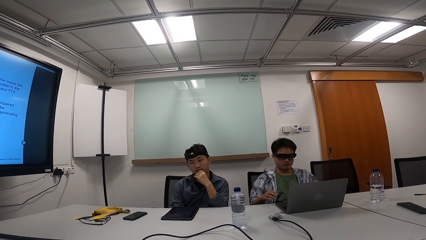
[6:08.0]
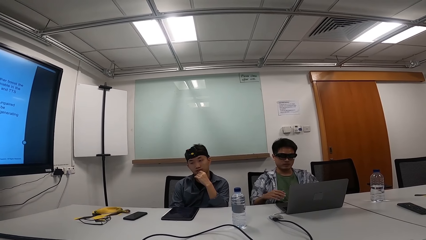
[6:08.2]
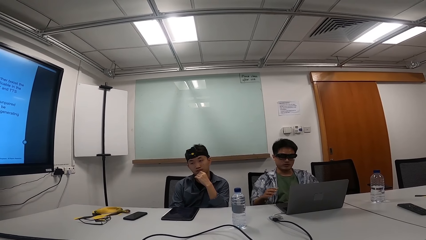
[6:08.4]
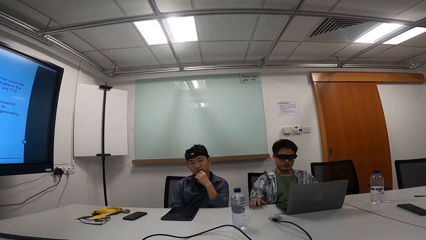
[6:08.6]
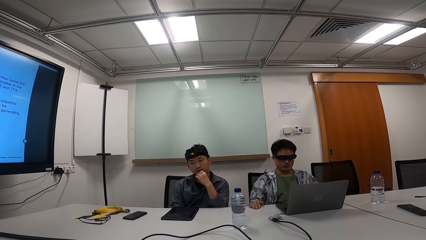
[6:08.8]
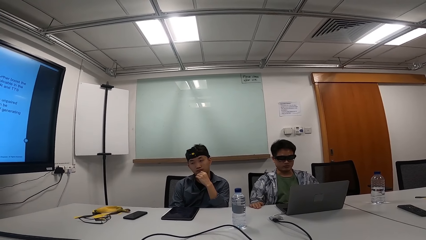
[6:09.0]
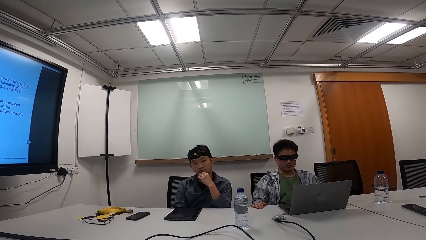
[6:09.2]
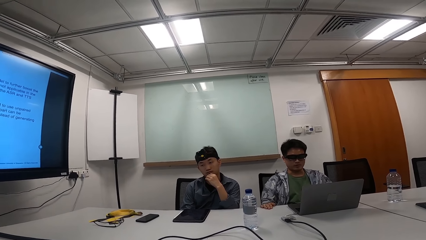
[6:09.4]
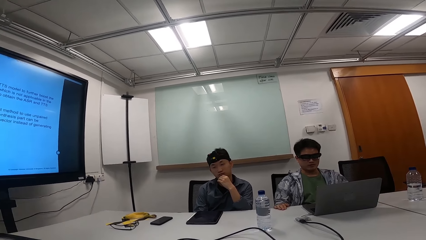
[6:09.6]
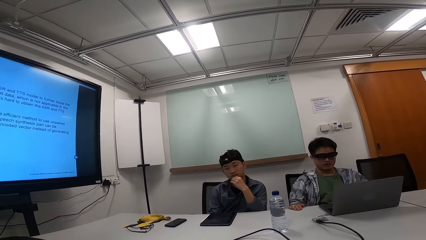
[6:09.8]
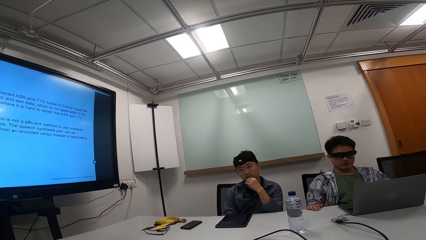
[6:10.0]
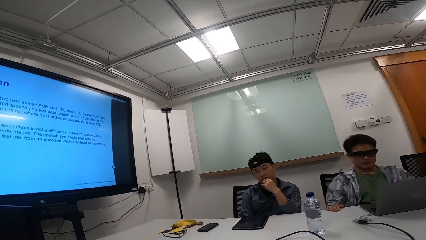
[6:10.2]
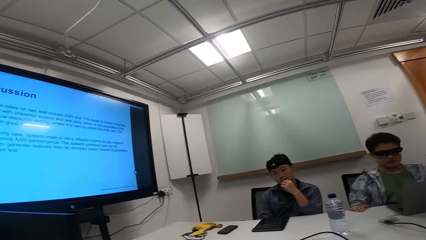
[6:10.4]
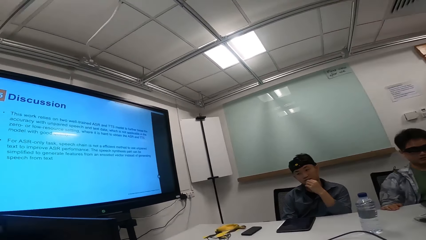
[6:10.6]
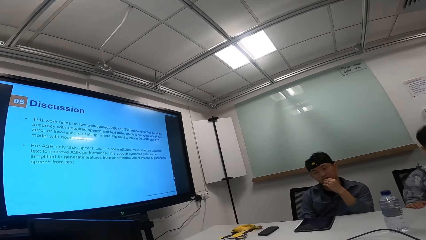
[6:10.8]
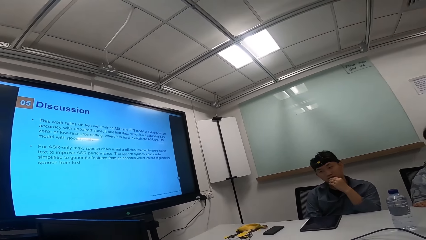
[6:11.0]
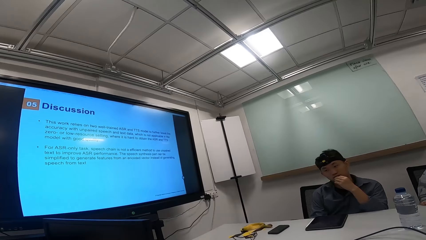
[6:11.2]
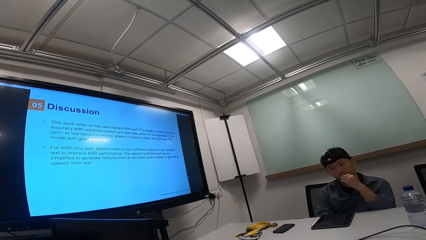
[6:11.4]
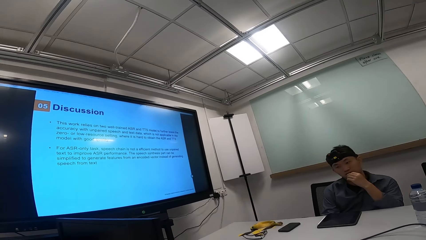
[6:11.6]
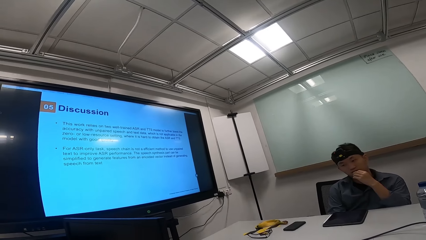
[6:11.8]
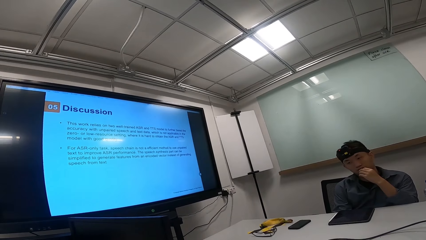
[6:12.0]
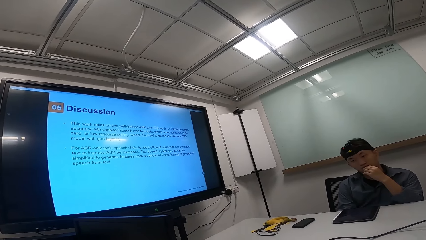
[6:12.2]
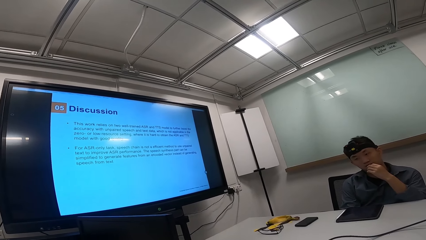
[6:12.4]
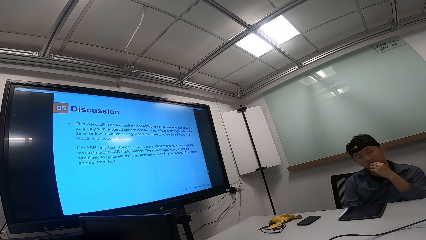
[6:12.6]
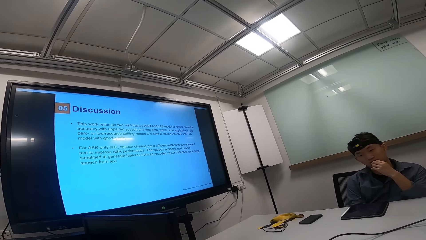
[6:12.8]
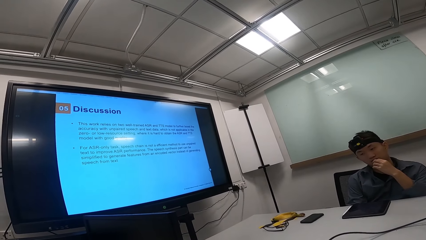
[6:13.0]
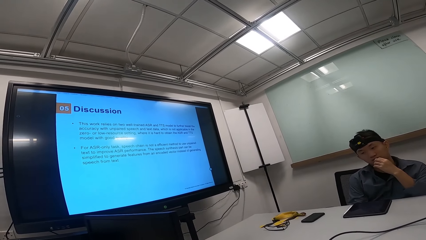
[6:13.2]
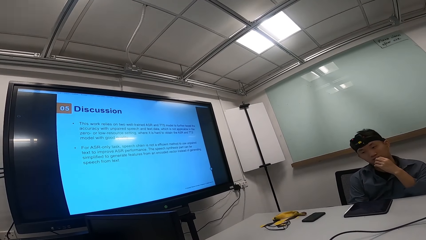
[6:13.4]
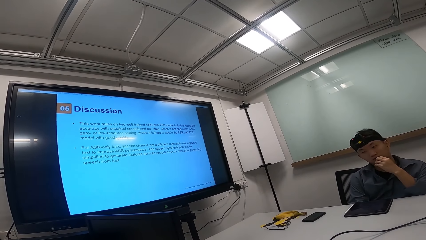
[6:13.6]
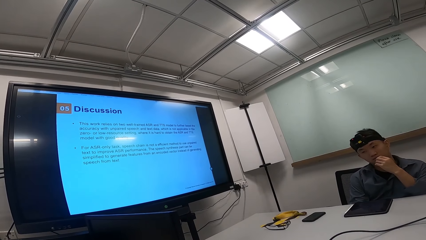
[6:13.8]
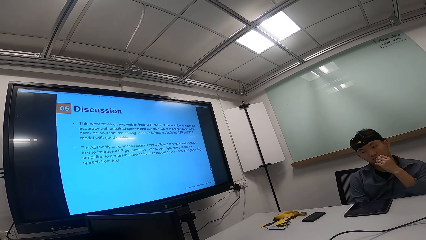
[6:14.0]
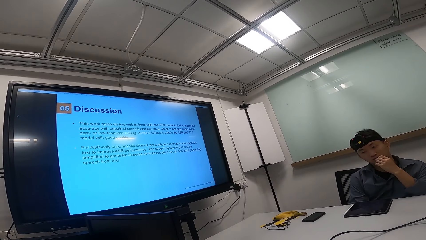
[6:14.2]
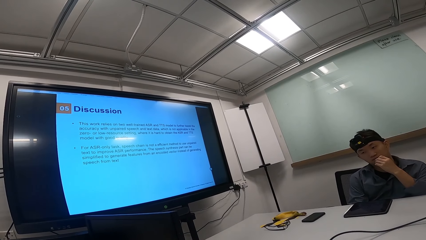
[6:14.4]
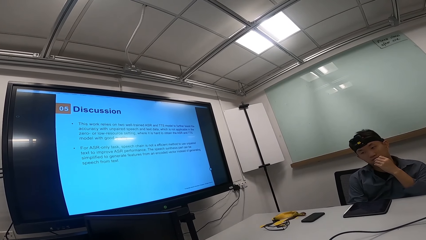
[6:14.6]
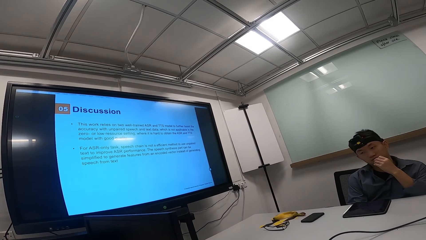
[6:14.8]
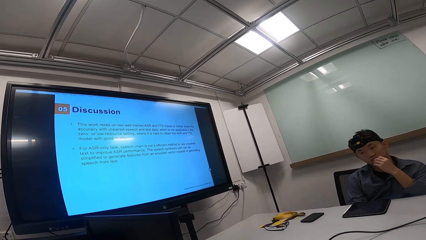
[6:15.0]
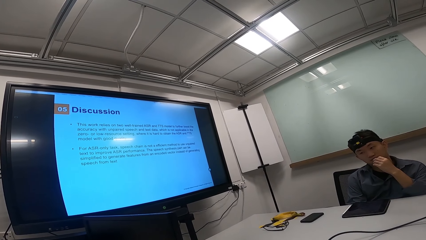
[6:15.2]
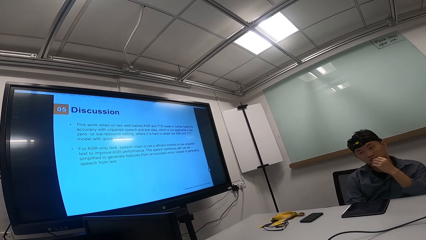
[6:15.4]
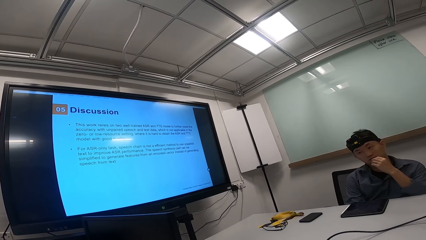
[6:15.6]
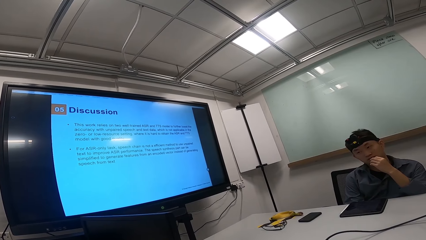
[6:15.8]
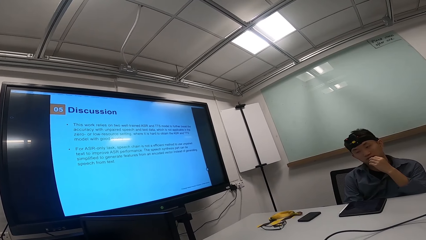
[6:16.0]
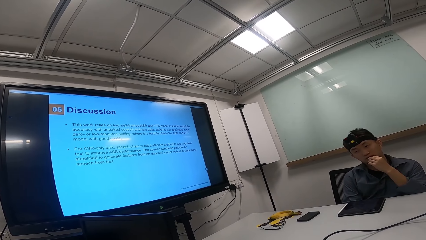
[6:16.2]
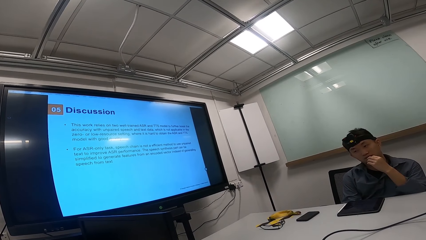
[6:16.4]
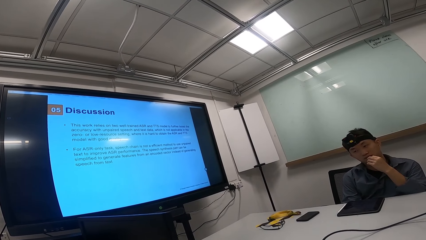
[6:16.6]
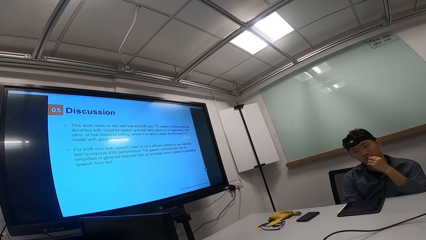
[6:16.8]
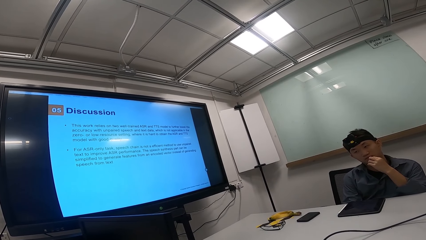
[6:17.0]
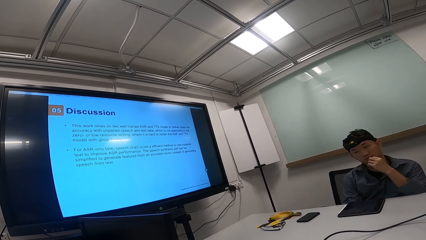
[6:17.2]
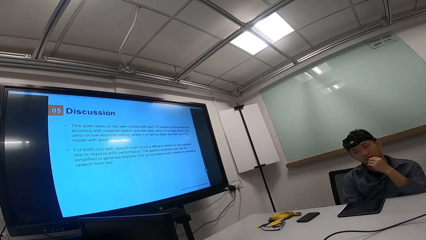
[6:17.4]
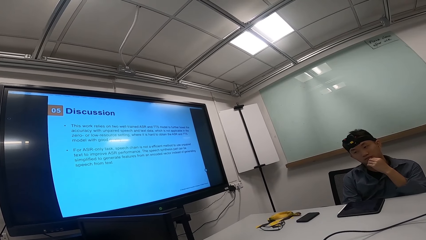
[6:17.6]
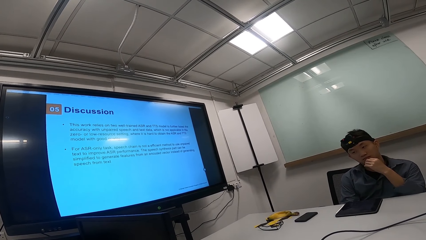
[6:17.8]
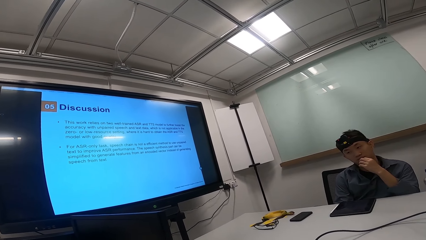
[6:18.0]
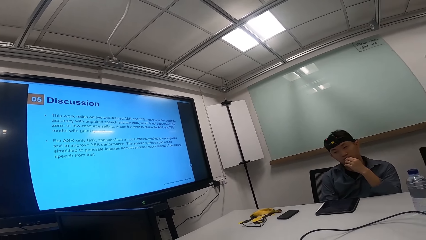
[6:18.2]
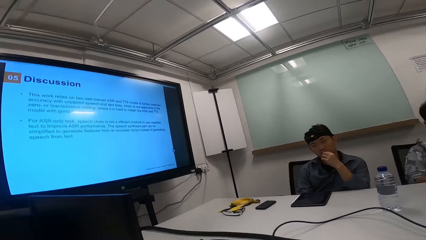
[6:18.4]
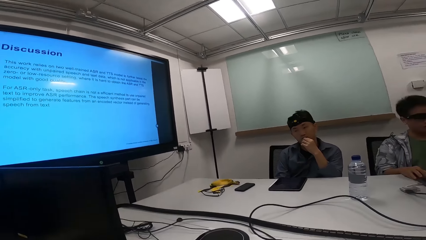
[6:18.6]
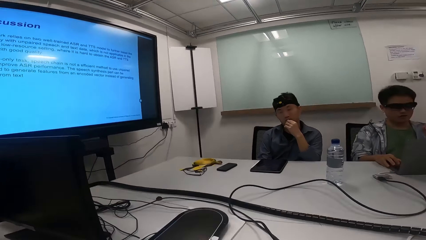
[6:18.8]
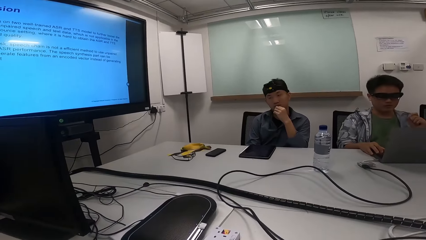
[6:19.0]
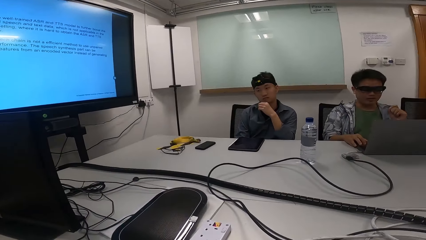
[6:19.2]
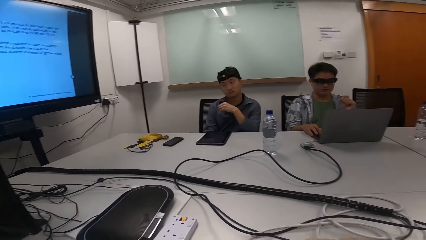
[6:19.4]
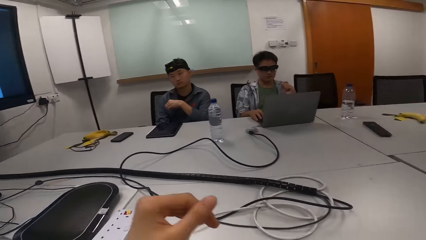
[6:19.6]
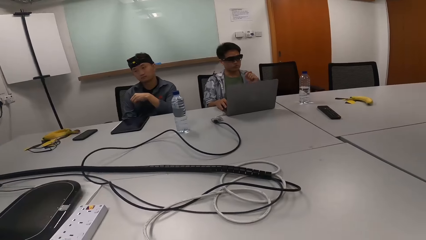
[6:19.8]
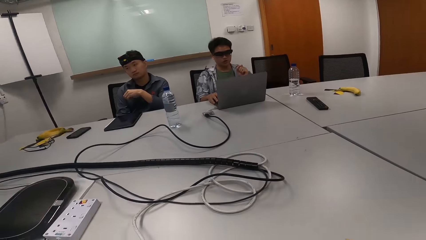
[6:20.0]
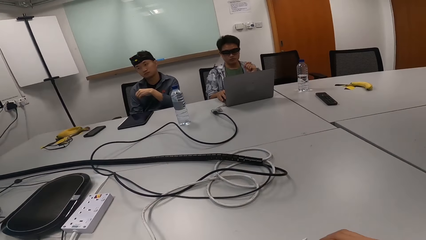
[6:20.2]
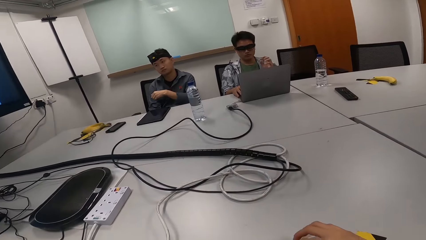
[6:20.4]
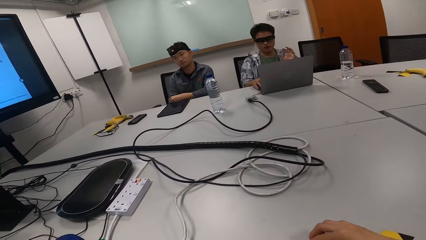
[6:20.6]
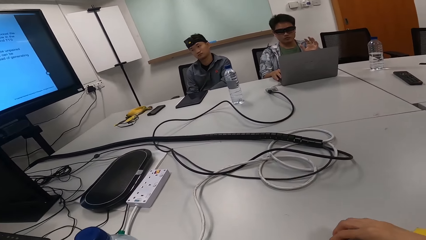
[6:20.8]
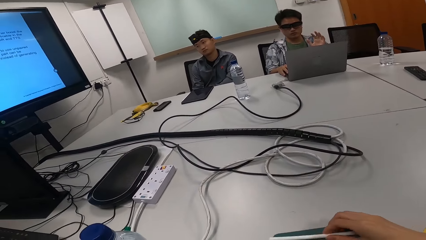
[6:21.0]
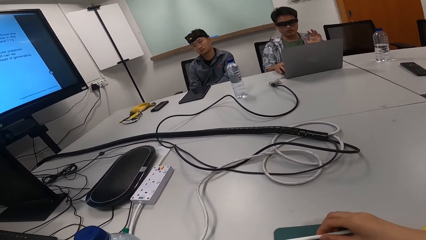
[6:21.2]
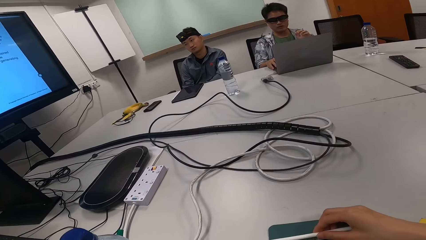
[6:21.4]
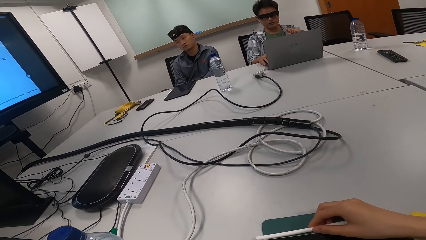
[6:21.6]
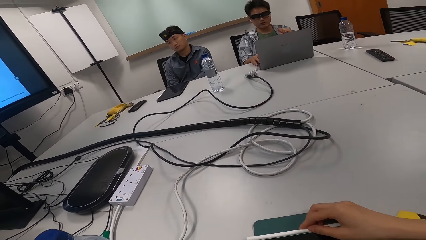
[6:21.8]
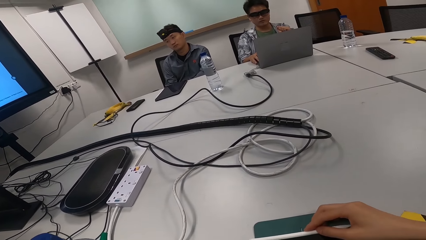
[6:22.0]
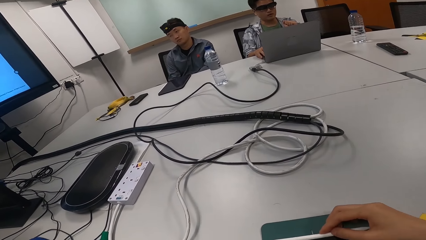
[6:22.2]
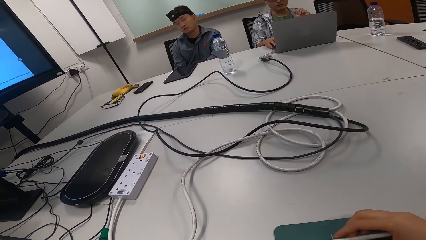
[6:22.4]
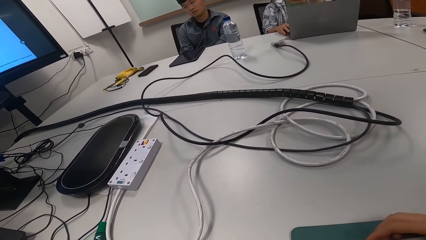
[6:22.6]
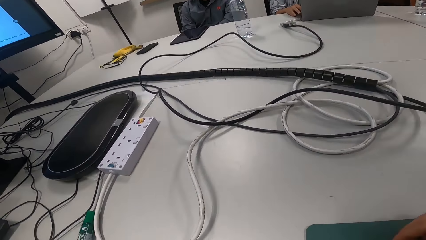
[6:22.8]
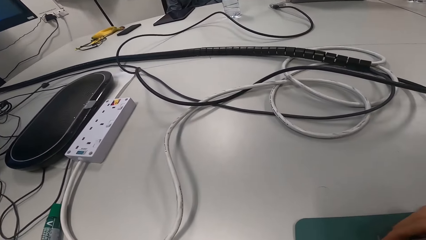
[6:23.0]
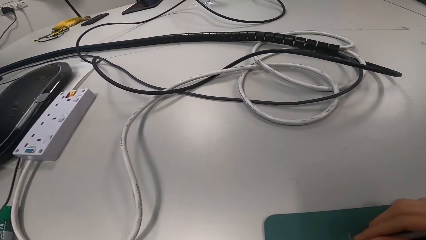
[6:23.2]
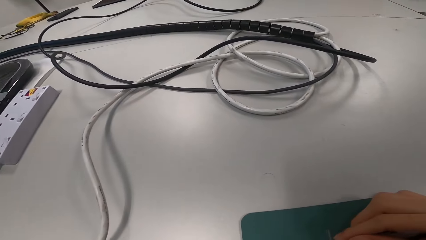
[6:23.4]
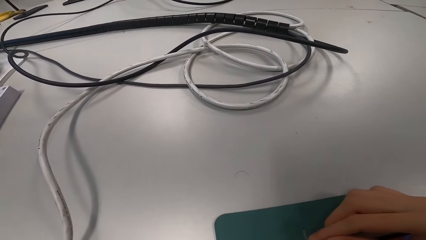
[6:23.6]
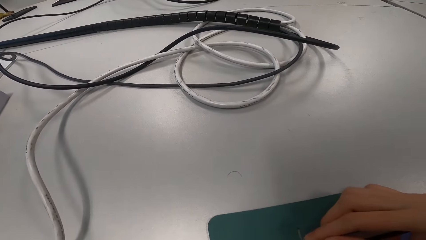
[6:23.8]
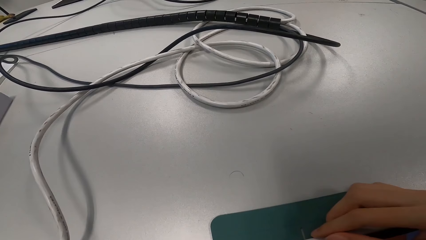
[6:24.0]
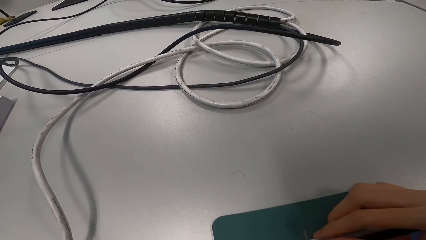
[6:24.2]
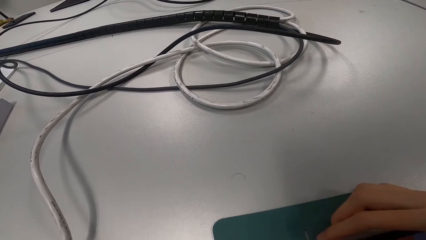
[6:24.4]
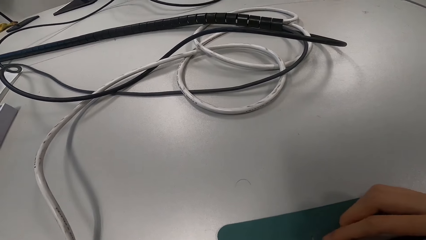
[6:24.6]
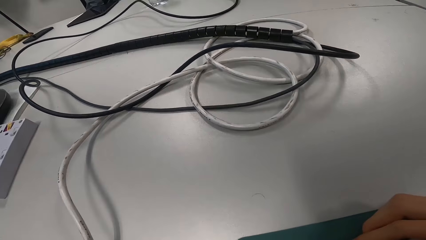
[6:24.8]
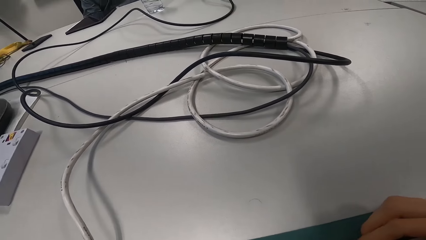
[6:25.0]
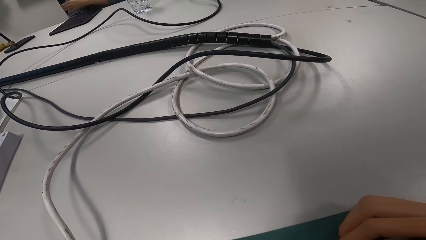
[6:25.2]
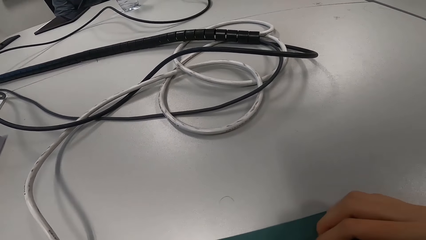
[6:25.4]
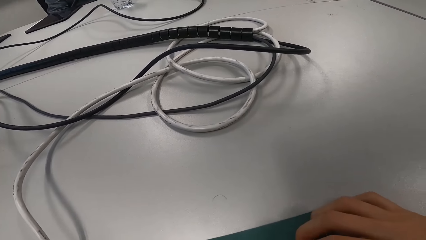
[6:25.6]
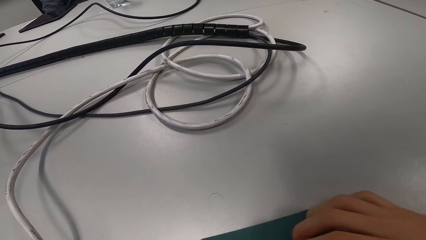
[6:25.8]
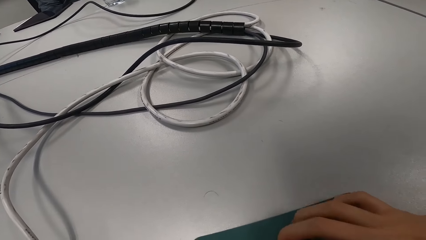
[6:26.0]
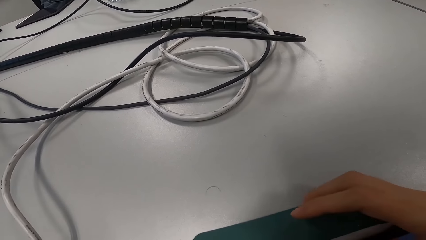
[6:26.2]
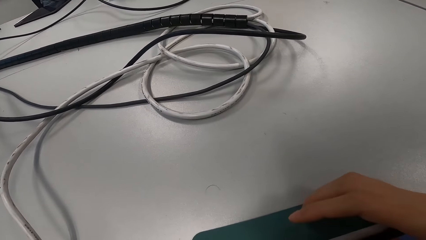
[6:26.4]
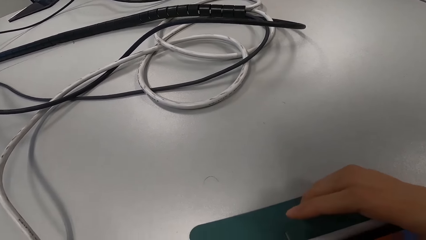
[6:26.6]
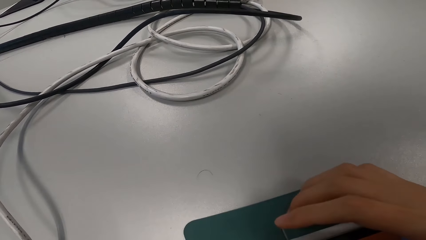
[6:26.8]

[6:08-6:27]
A person gestures with his right hand. The camera wearer stares at the screen. A man talks to two people and the camera wearer. The camera wearer observes the man. The man talks to two people and the camera wearer. Another person removes his left hand from the chin. The first person gestures with his left hand. The camera wearer stares at the table. The man talks to two people and the camera wearer. The camera wearer looks down.
